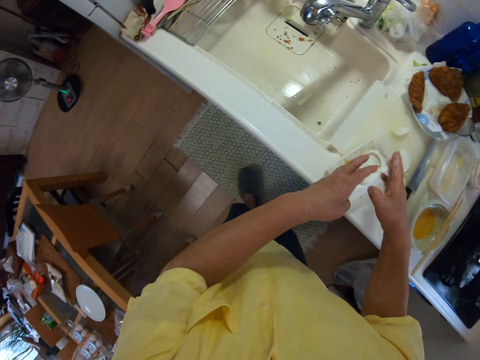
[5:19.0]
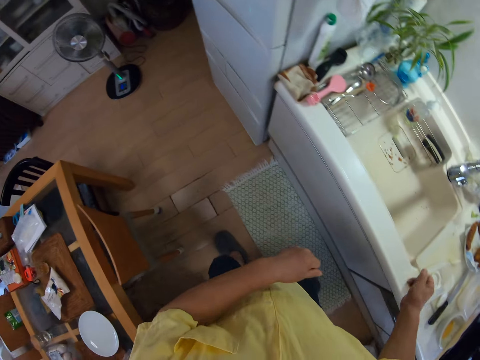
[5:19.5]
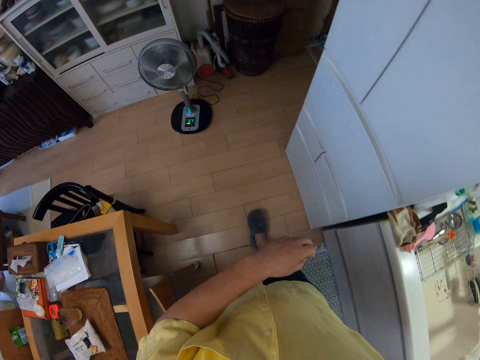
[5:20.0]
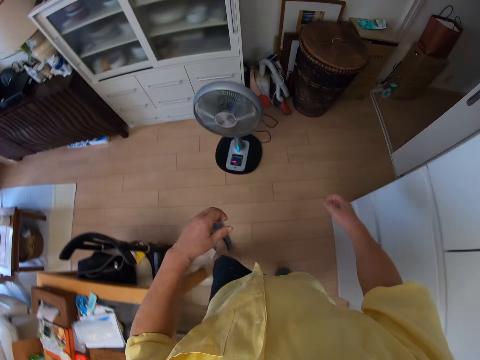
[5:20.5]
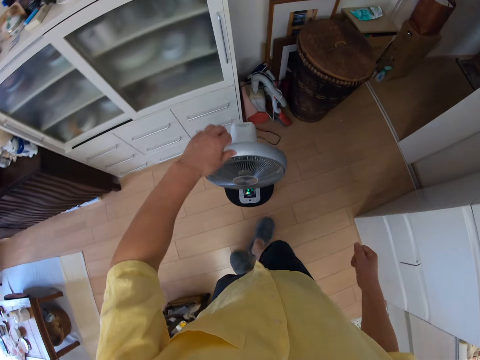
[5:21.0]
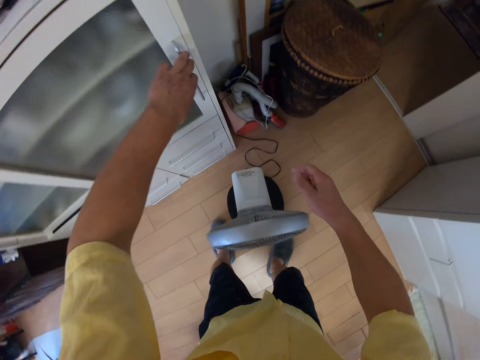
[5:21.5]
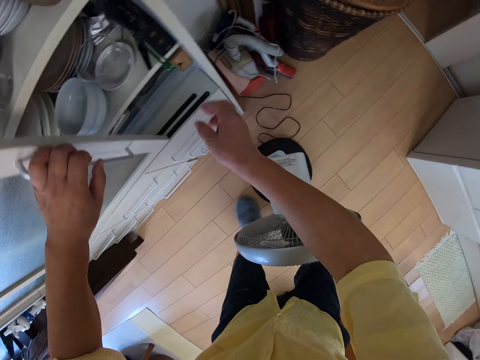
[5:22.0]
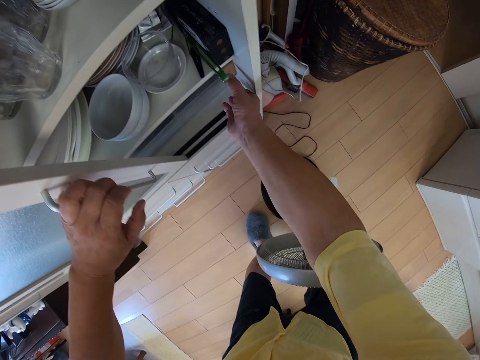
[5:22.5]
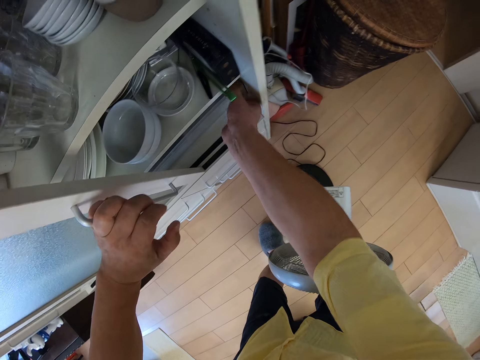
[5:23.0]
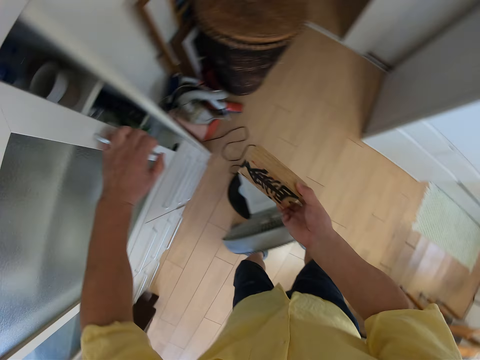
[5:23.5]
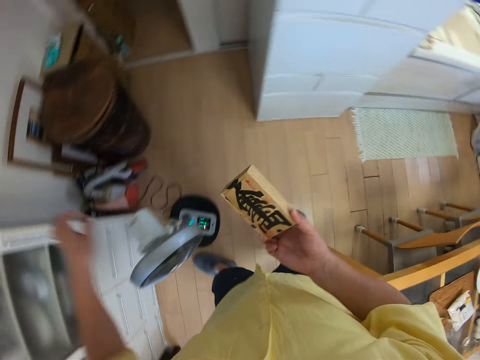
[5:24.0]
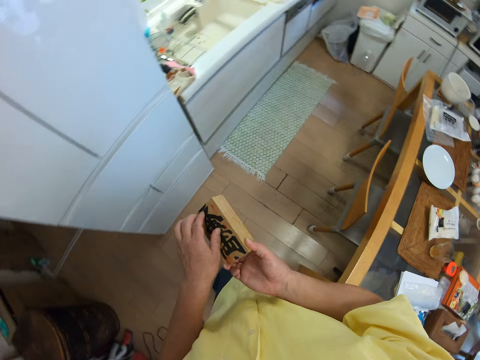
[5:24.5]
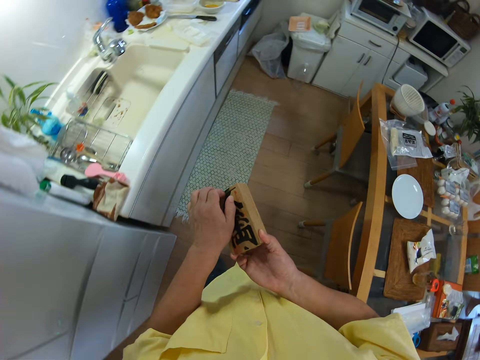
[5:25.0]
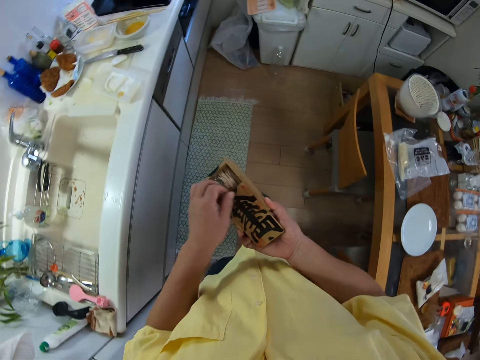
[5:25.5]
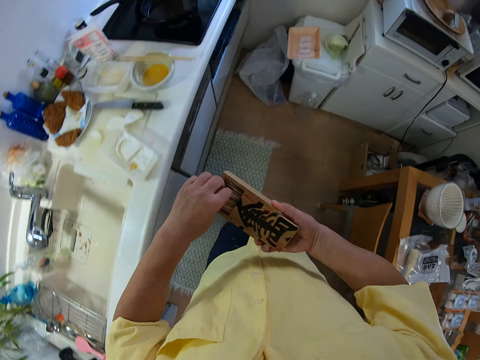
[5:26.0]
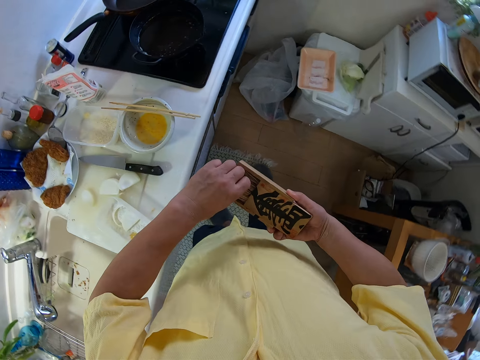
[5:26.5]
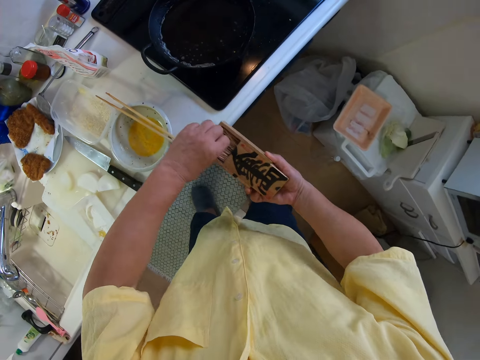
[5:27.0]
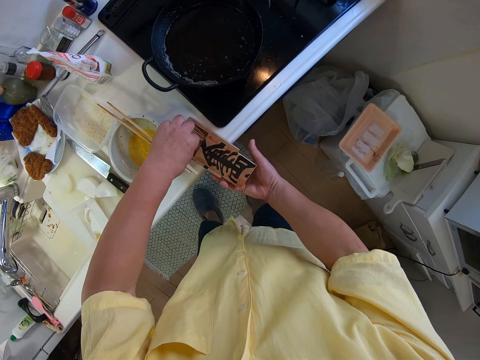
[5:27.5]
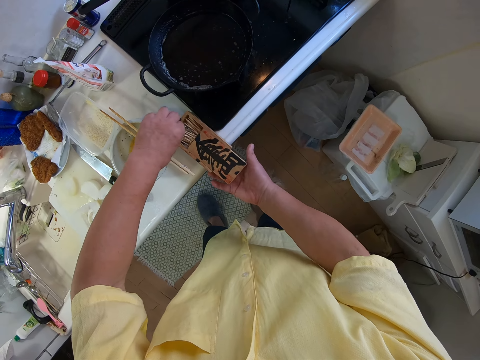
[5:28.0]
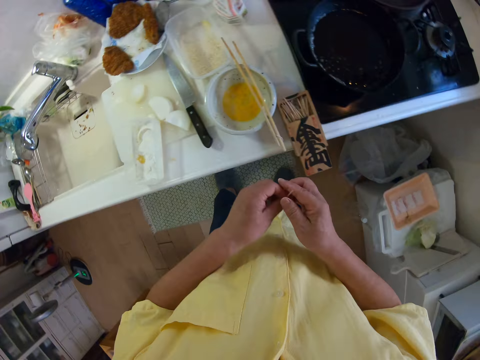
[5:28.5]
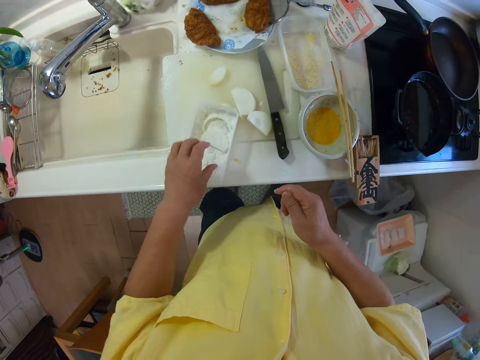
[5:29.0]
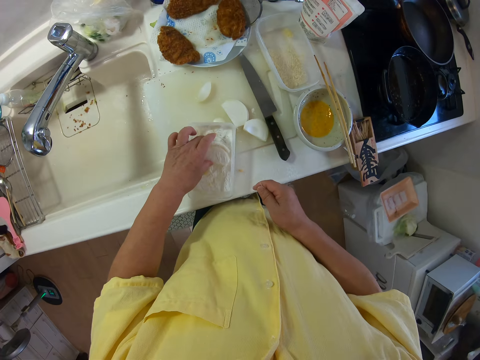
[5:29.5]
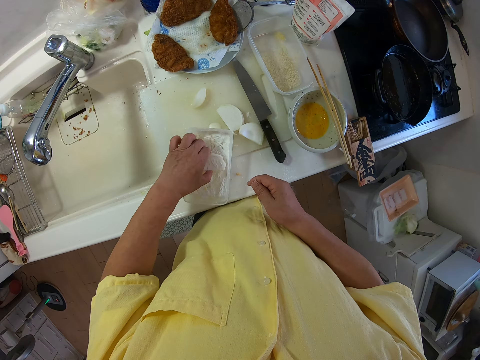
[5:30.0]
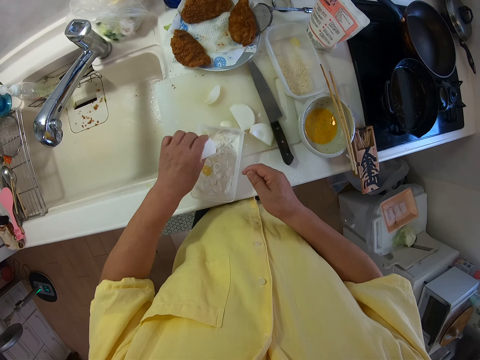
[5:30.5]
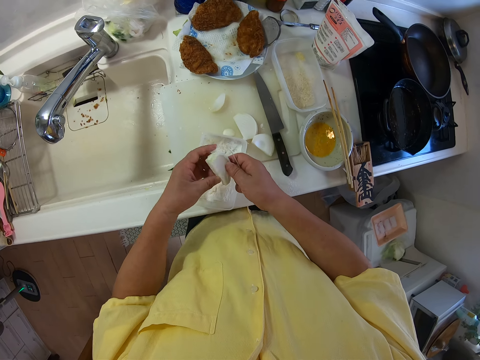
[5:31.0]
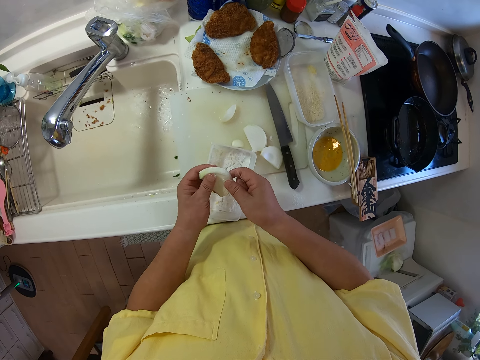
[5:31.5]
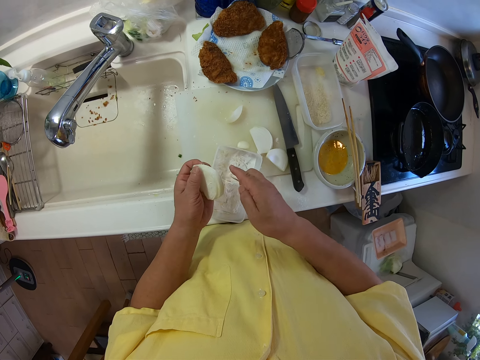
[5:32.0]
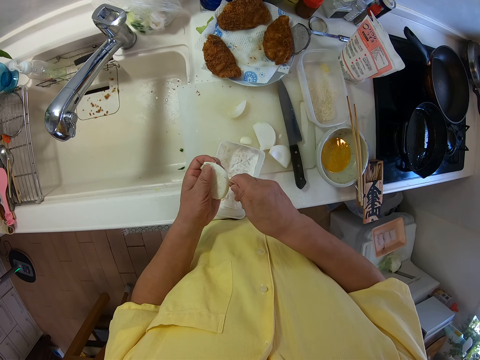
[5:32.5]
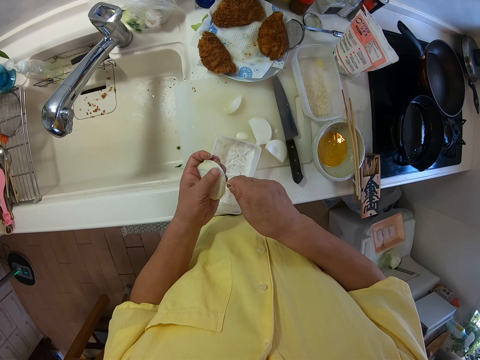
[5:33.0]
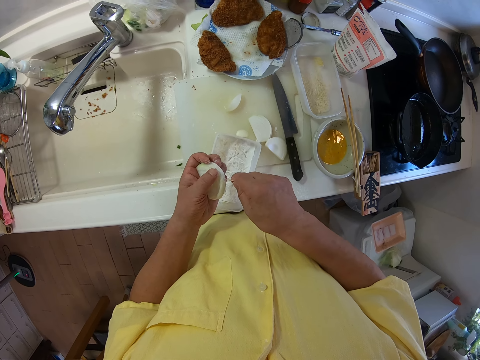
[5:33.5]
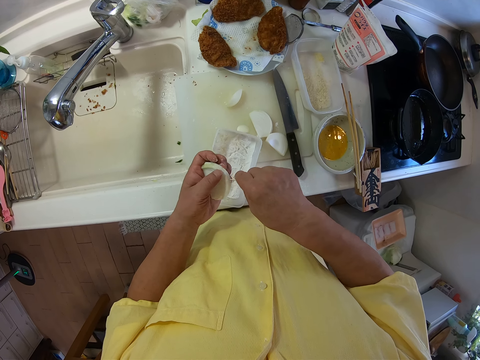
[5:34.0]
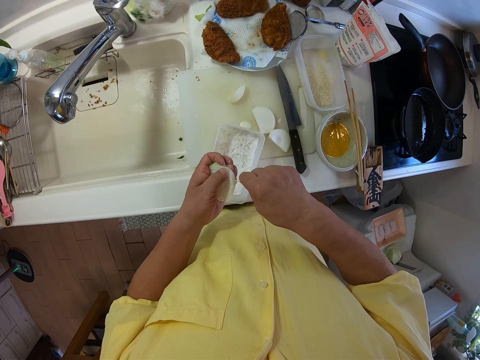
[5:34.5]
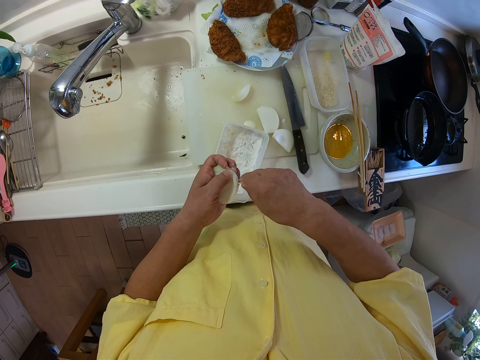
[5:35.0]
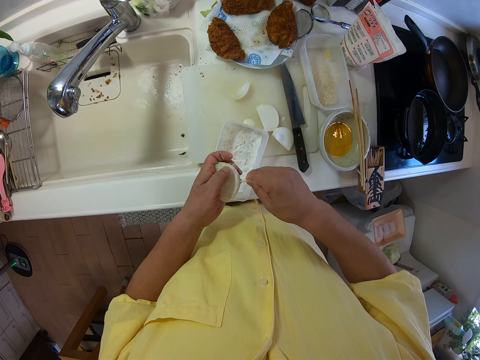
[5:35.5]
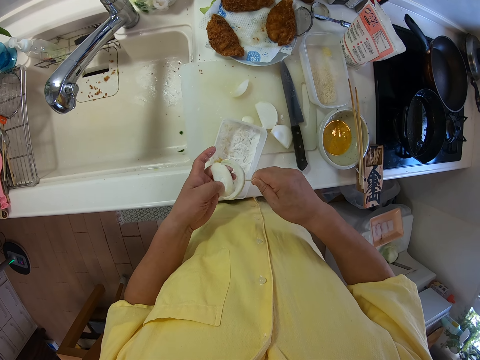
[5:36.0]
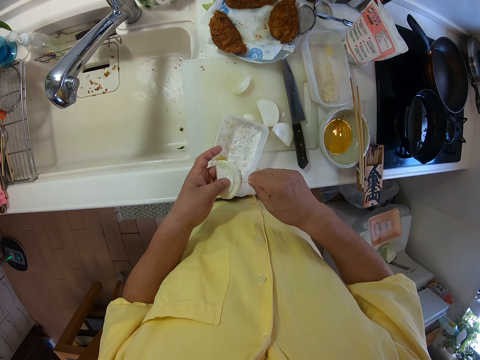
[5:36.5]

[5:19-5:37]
The camera wearer opens a cabinet door or drawer with his left hand. He picks out a box from the cabinet with his right hand. He closes the cabinet door with his left hand. He opens the box with his left hand. He places the skewer box on the table. He picks out a toothpick from the box with his left hand. He passes the toothpick from his left hand to his right hand. He picks up the slice of apple from the plate on the table with his left hand. He puts the toothpick into the slice of apple.

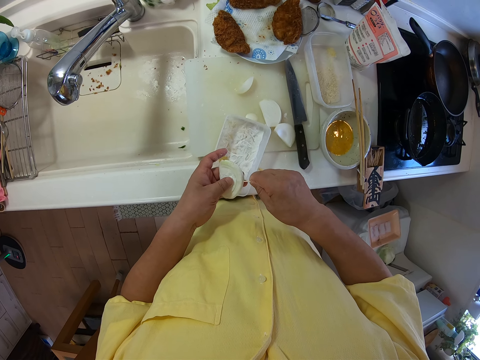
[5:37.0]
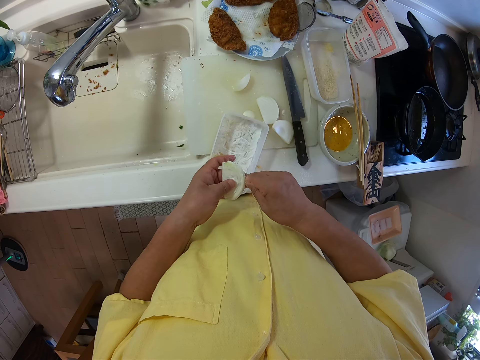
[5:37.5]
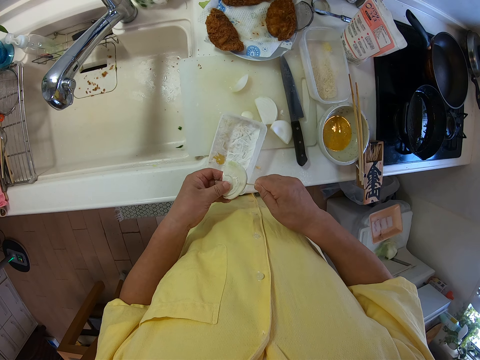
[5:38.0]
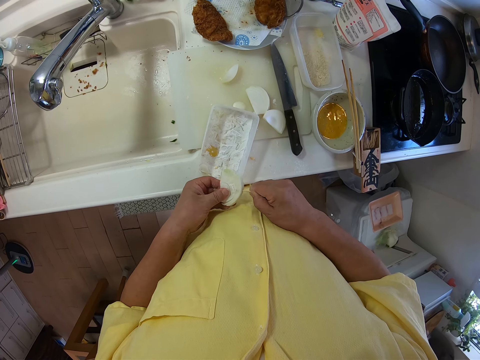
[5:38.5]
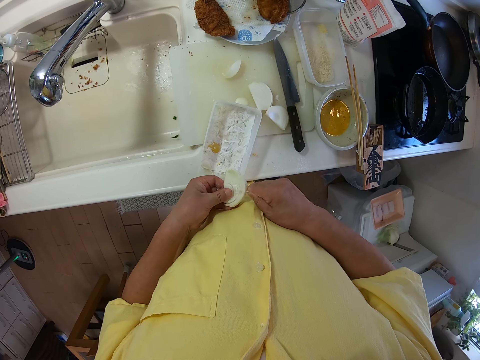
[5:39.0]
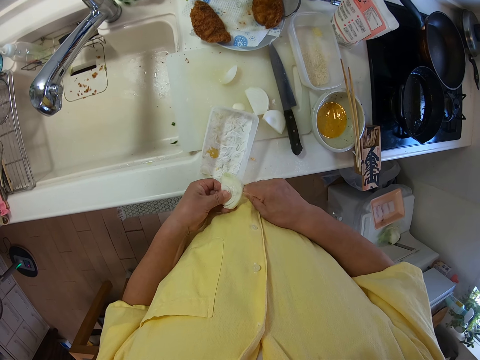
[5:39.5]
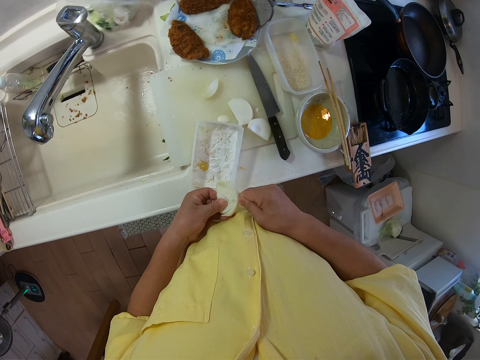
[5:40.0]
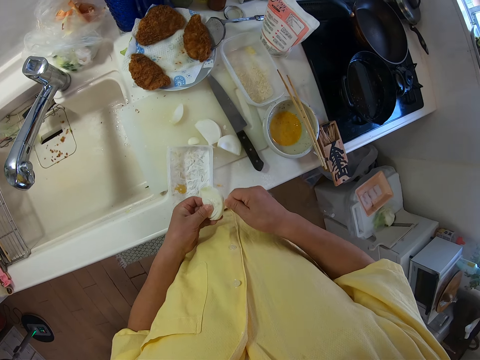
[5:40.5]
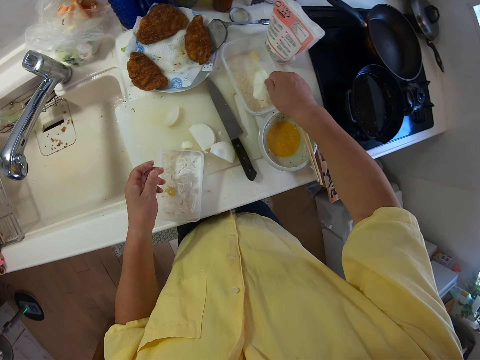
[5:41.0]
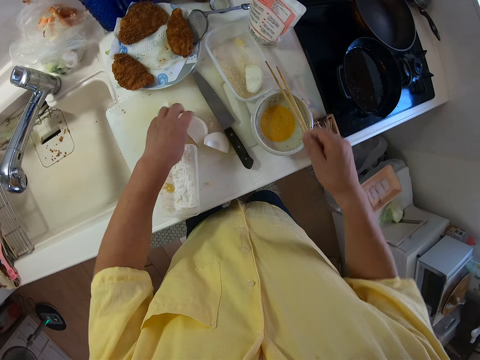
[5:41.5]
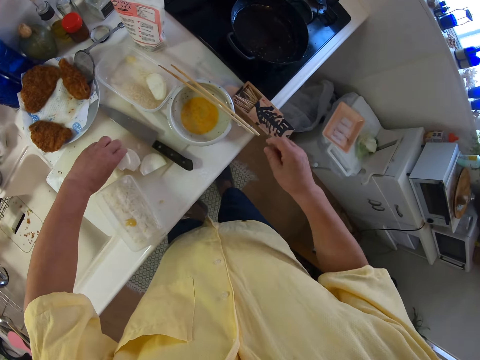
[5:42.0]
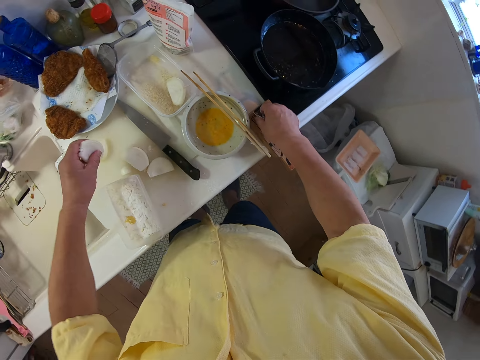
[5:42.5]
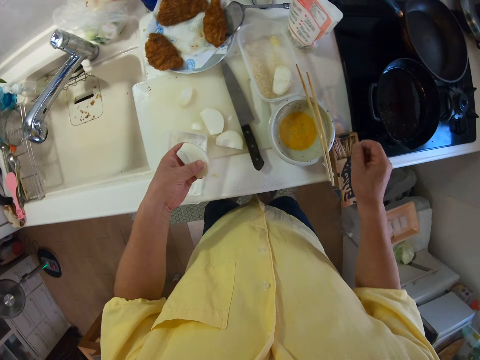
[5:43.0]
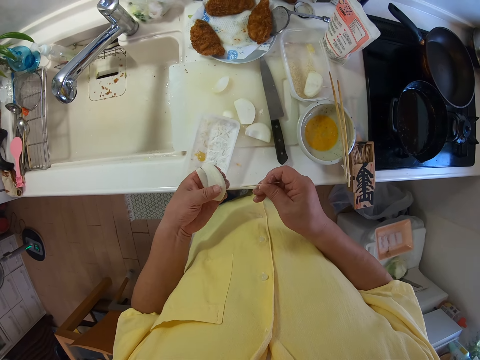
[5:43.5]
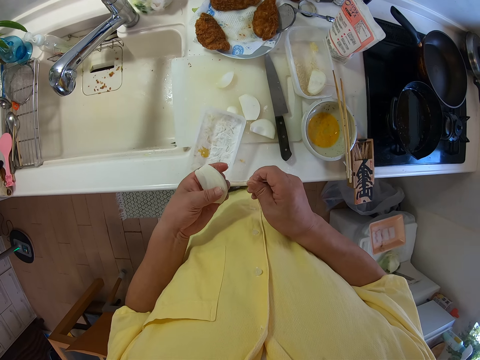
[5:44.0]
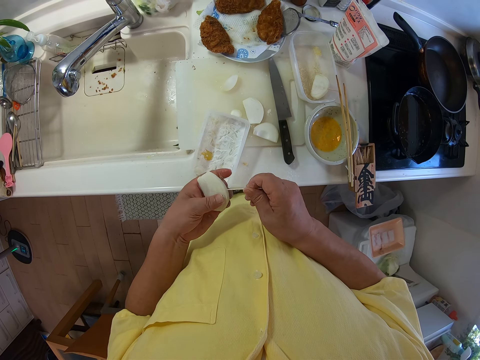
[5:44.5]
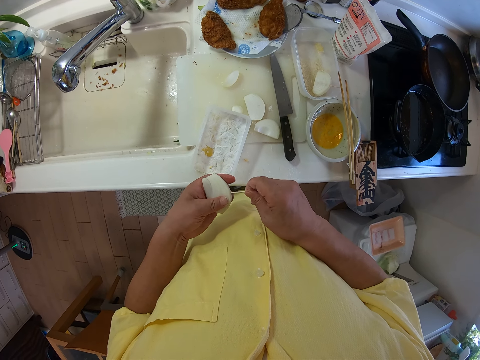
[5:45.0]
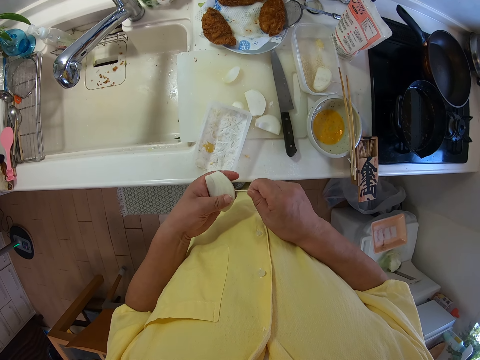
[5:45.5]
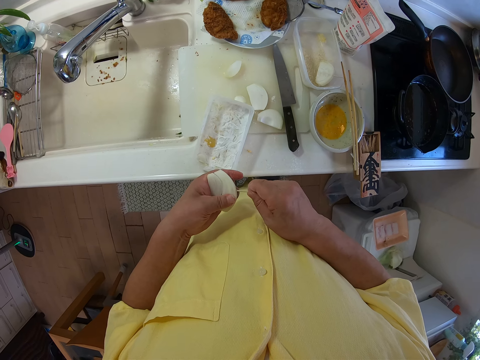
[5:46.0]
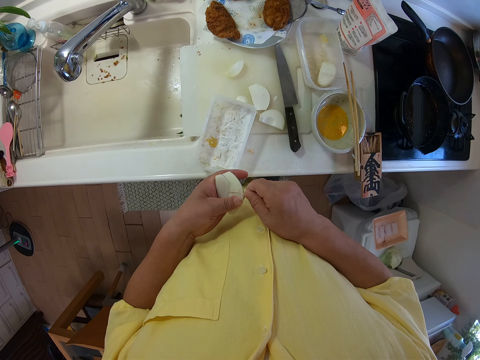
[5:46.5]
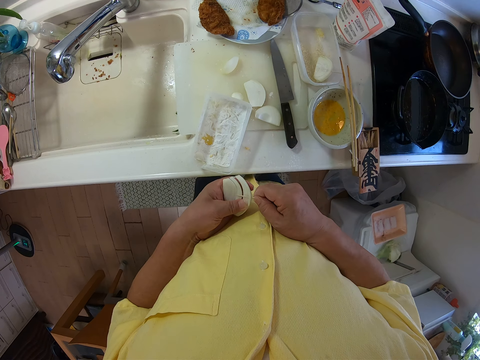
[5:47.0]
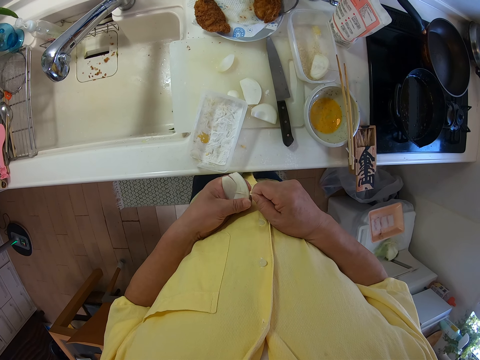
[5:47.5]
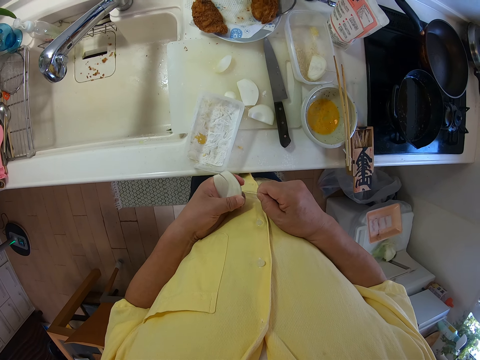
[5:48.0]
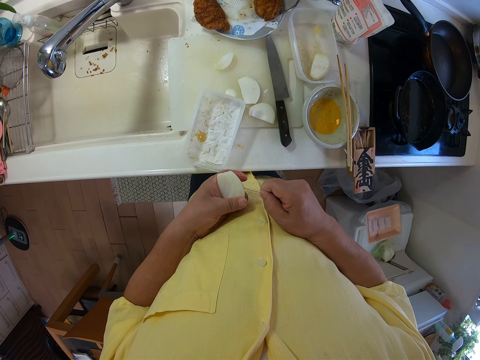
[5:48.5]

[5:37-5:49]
The camera wearer drops the apple into a plate on the table. He picks up a slice of apple from the table with his left hand. He picks out a toothpick from the box with his right hand. He puts the toothpick into the slice of apple.
